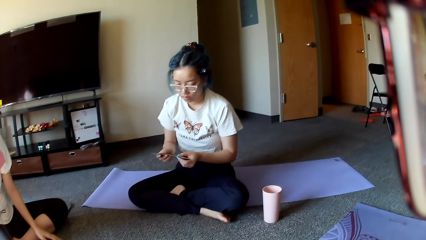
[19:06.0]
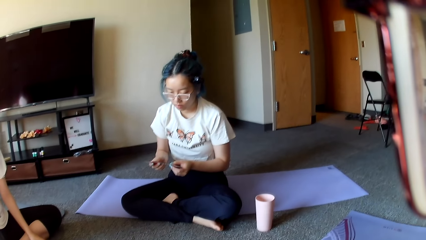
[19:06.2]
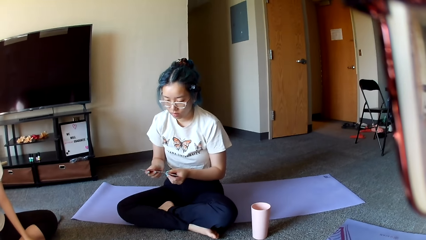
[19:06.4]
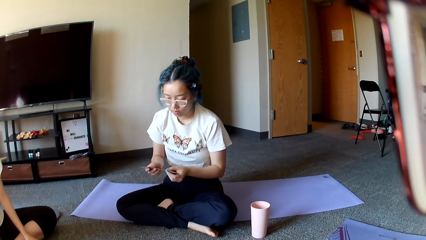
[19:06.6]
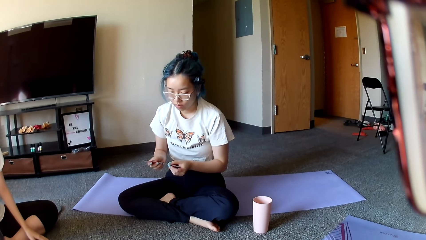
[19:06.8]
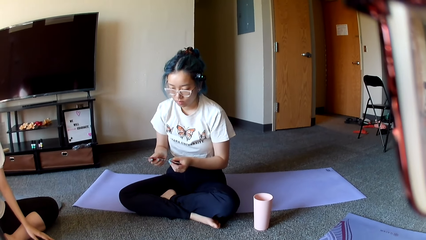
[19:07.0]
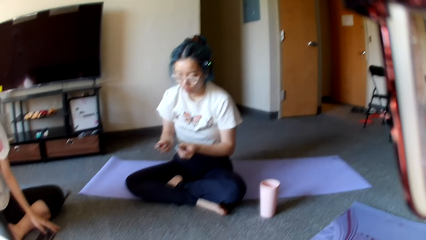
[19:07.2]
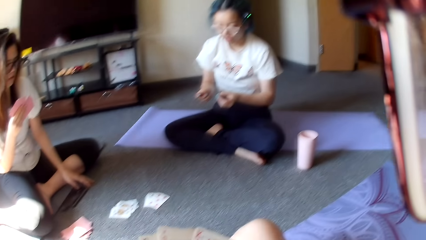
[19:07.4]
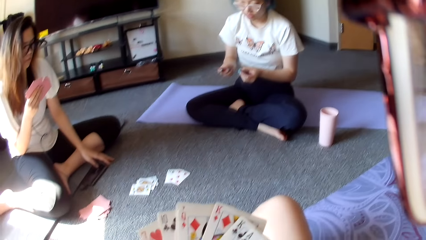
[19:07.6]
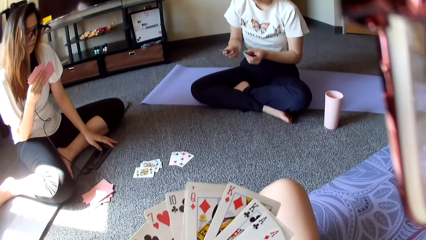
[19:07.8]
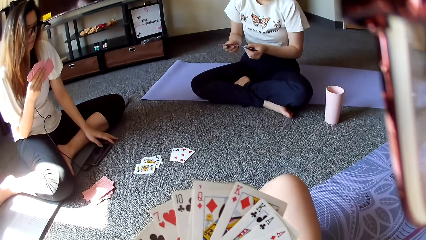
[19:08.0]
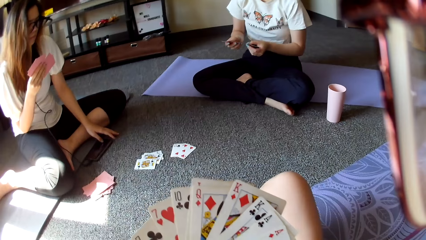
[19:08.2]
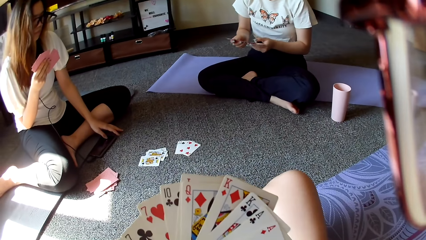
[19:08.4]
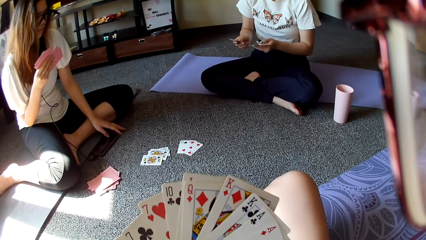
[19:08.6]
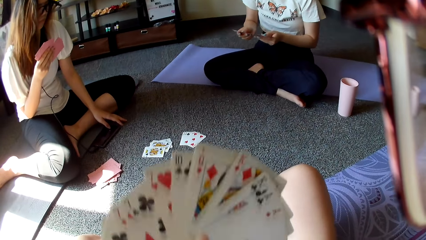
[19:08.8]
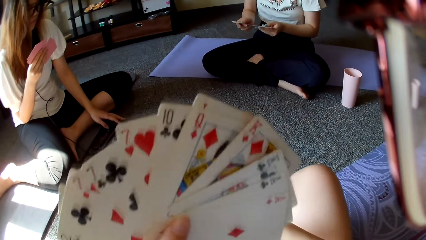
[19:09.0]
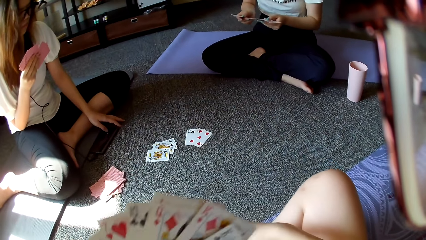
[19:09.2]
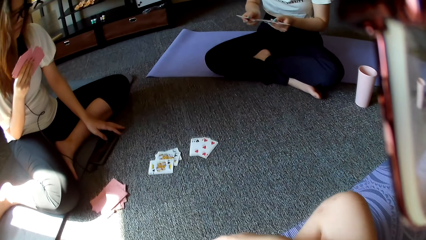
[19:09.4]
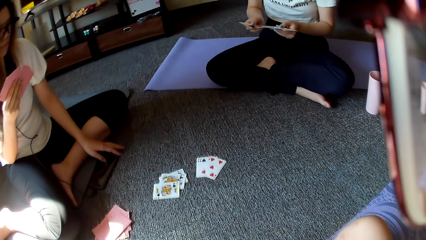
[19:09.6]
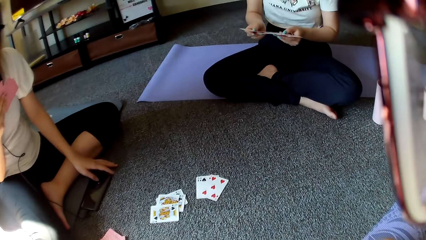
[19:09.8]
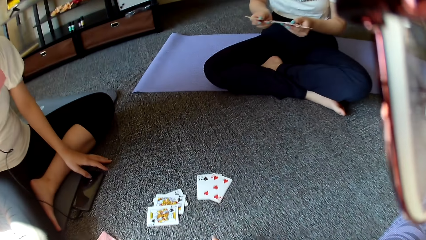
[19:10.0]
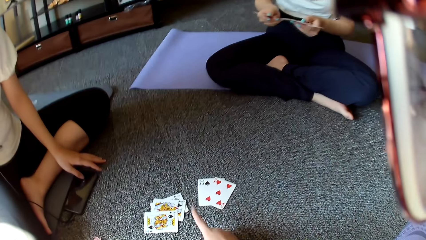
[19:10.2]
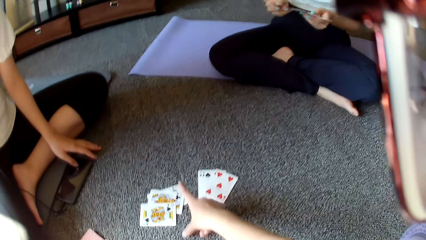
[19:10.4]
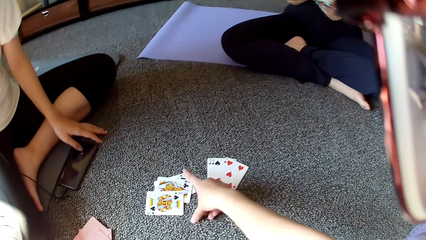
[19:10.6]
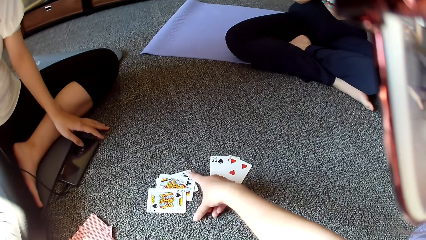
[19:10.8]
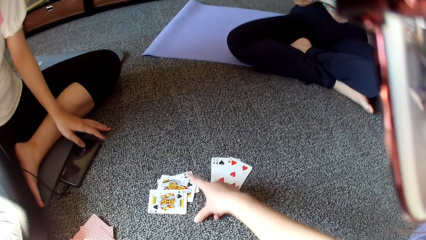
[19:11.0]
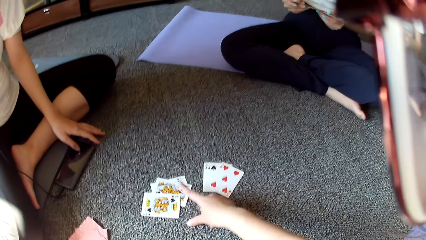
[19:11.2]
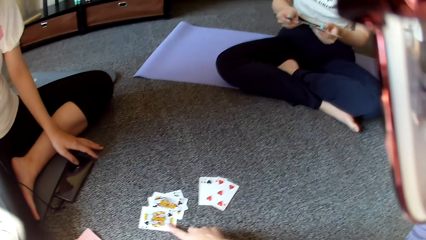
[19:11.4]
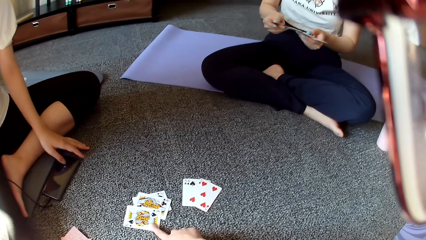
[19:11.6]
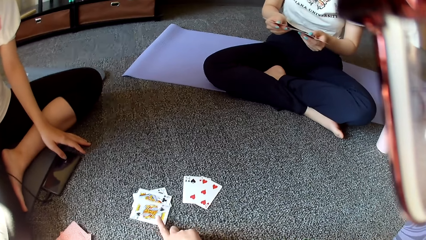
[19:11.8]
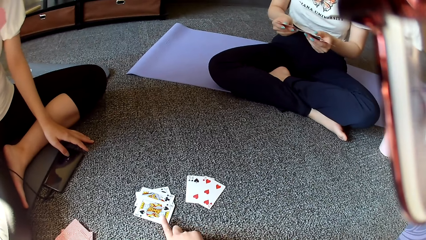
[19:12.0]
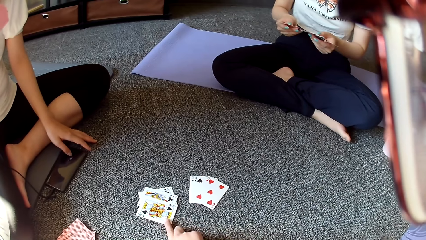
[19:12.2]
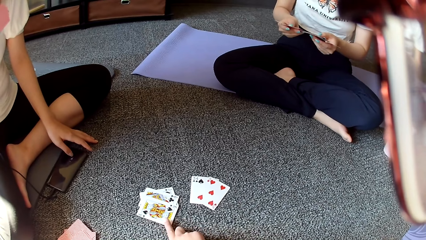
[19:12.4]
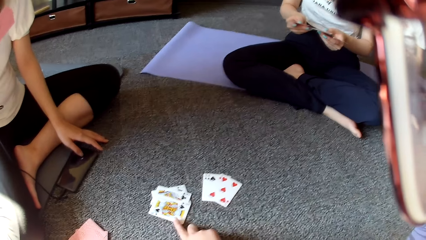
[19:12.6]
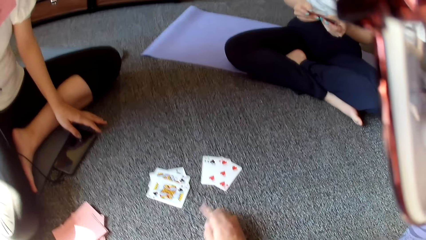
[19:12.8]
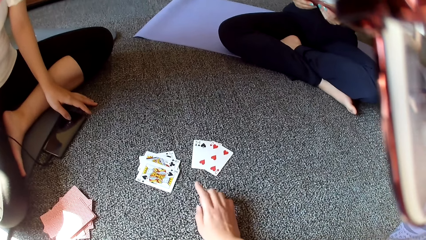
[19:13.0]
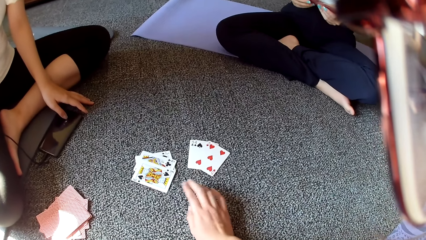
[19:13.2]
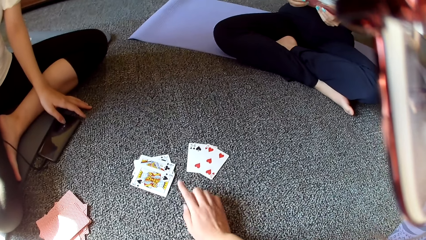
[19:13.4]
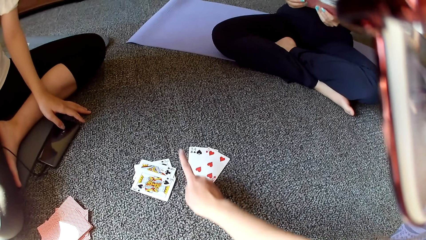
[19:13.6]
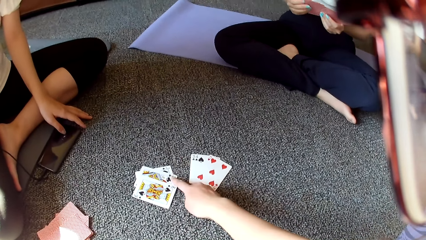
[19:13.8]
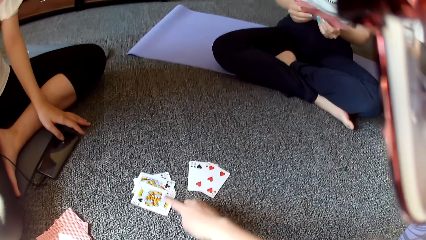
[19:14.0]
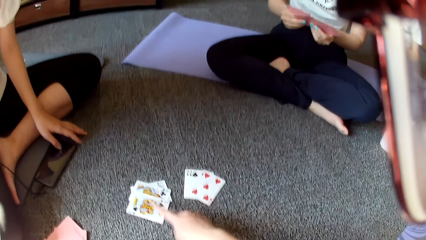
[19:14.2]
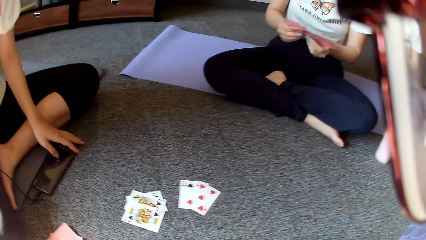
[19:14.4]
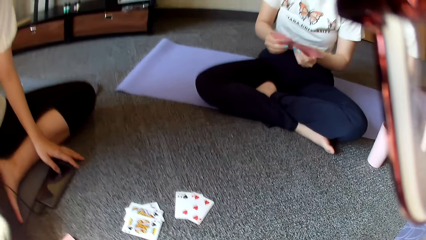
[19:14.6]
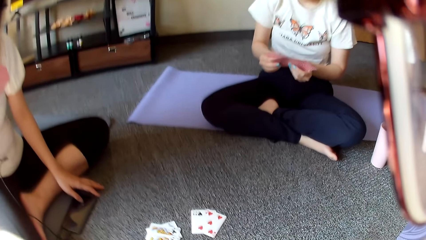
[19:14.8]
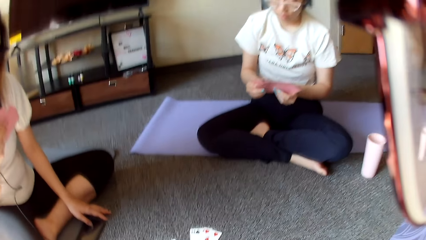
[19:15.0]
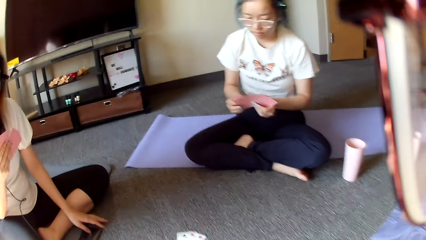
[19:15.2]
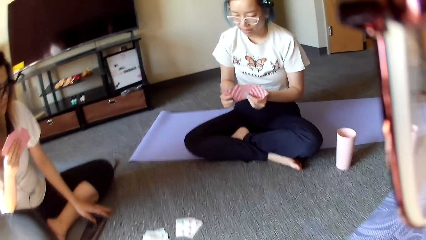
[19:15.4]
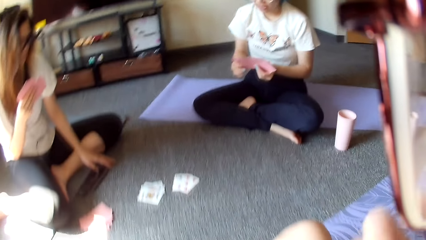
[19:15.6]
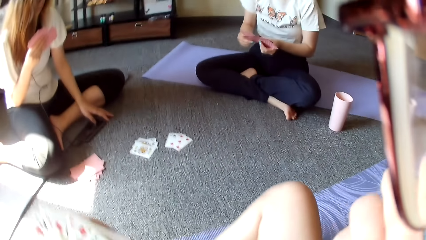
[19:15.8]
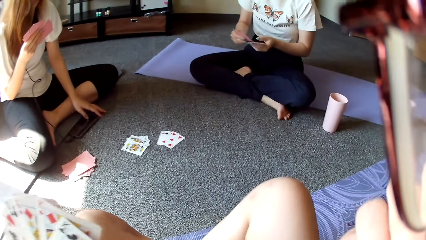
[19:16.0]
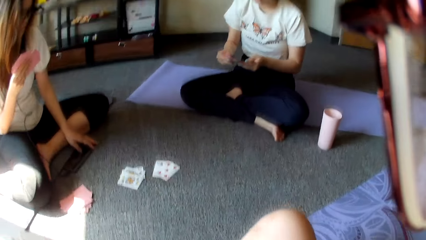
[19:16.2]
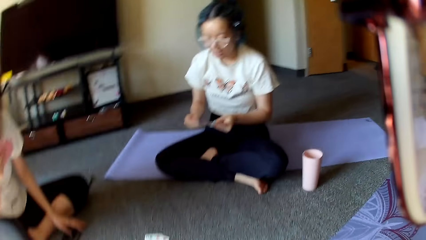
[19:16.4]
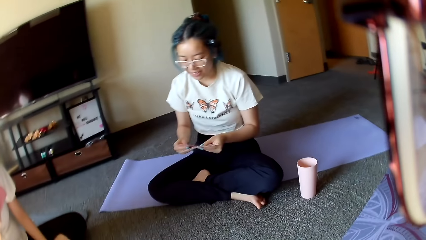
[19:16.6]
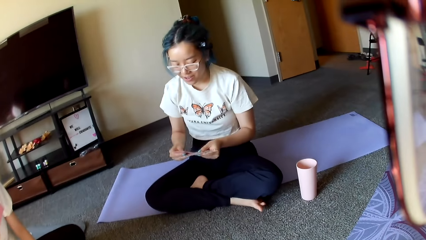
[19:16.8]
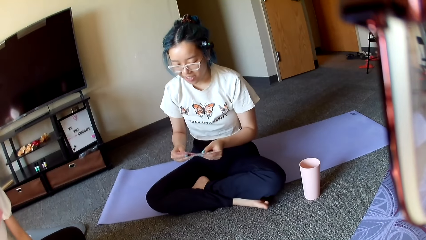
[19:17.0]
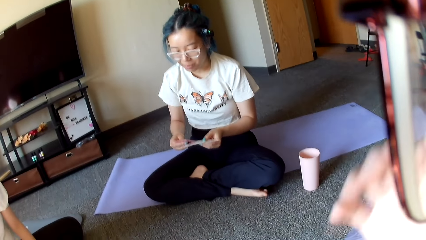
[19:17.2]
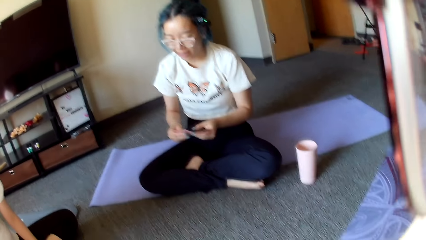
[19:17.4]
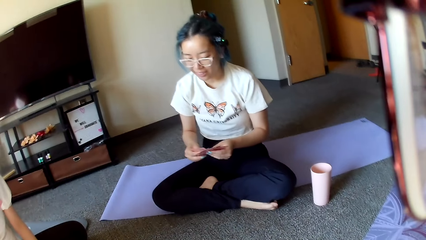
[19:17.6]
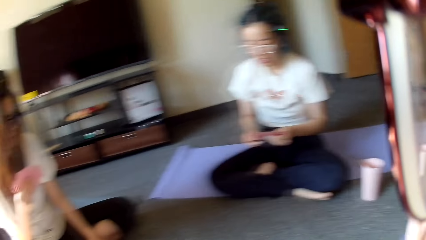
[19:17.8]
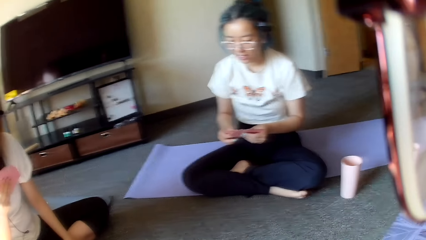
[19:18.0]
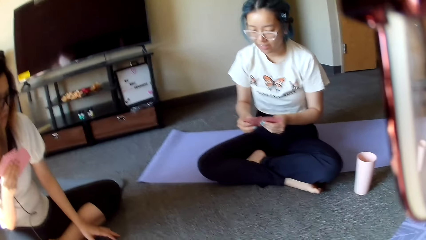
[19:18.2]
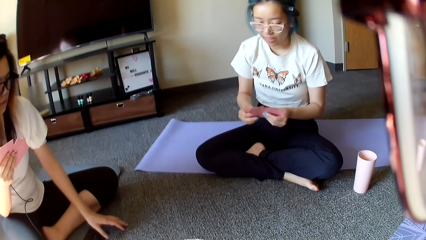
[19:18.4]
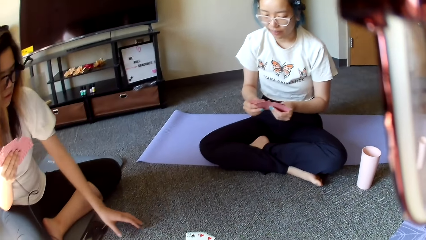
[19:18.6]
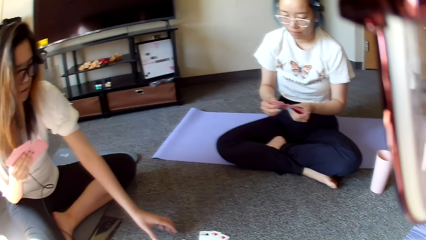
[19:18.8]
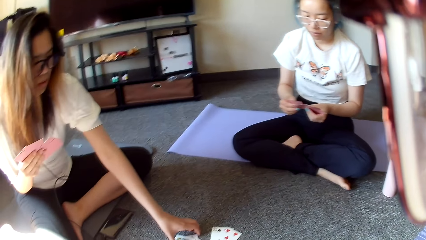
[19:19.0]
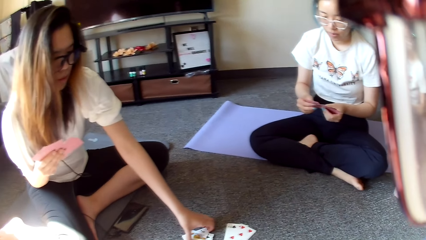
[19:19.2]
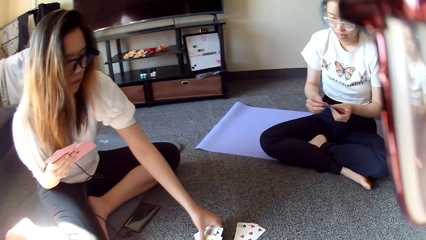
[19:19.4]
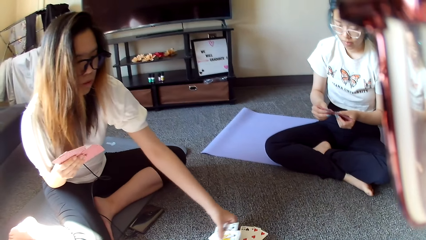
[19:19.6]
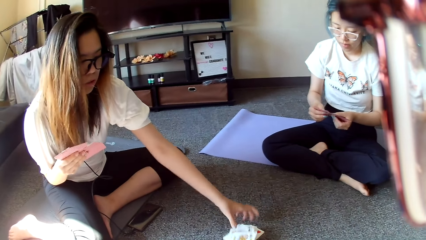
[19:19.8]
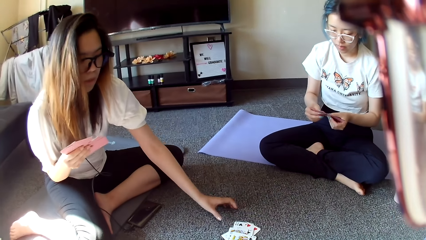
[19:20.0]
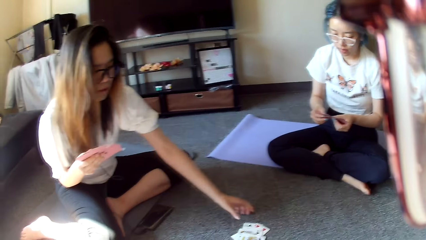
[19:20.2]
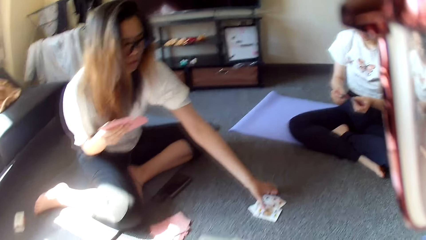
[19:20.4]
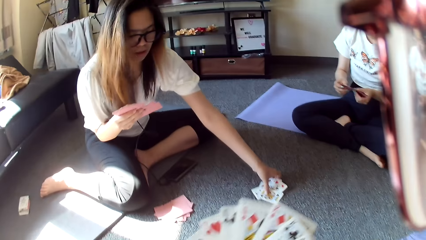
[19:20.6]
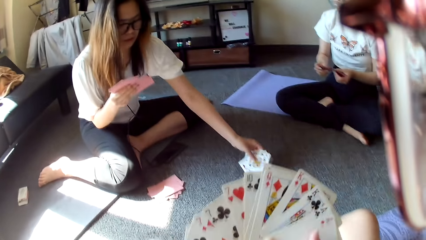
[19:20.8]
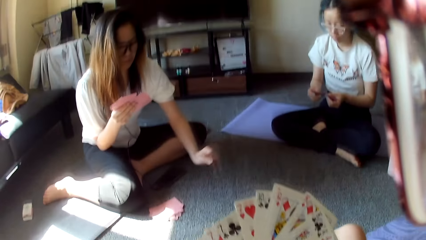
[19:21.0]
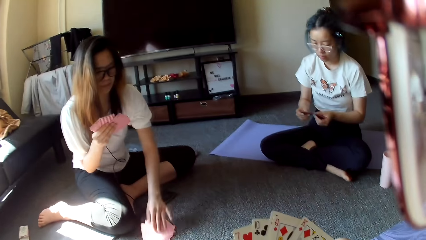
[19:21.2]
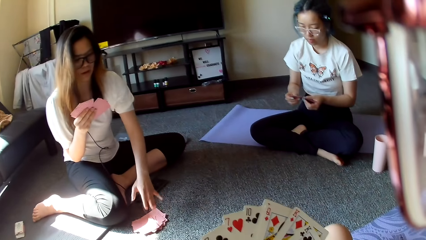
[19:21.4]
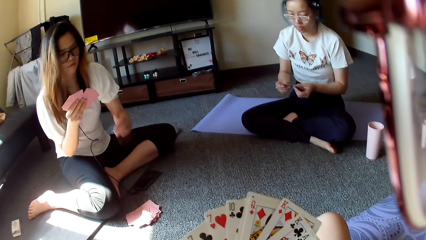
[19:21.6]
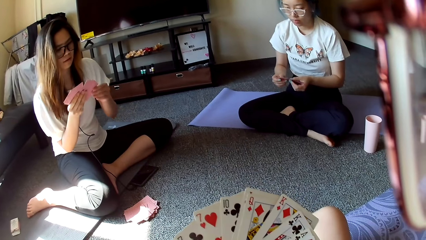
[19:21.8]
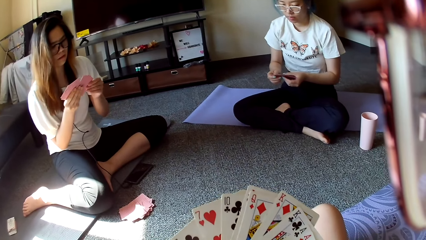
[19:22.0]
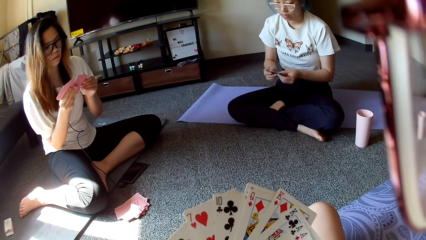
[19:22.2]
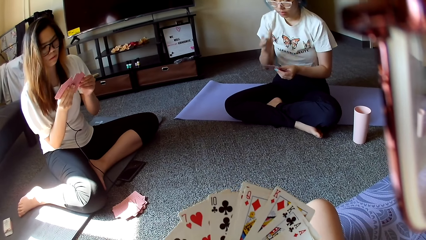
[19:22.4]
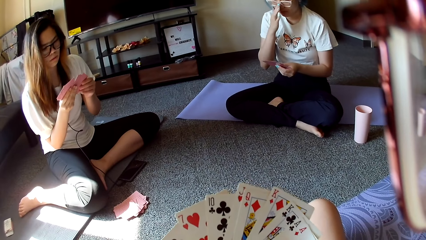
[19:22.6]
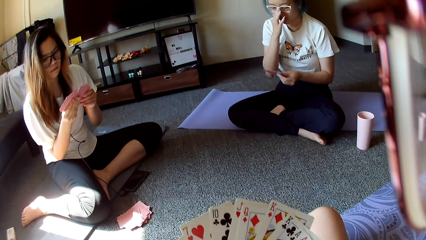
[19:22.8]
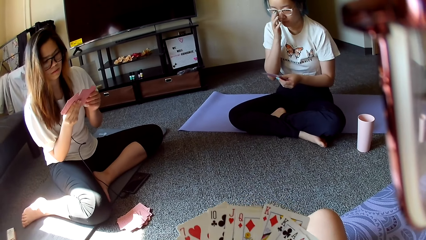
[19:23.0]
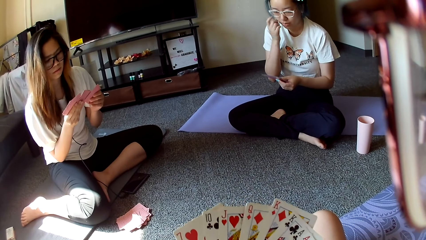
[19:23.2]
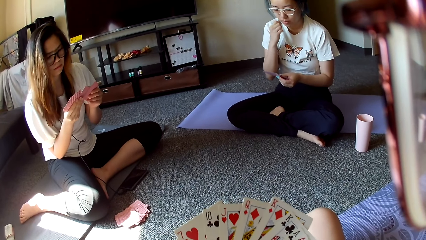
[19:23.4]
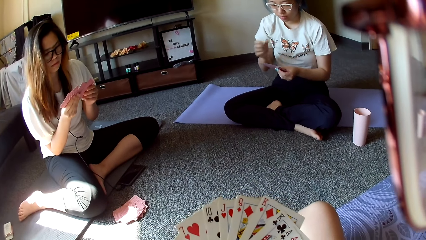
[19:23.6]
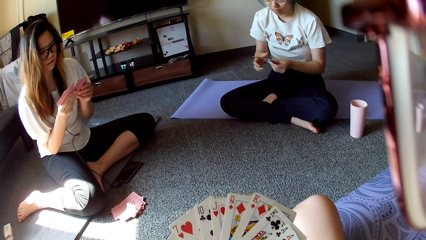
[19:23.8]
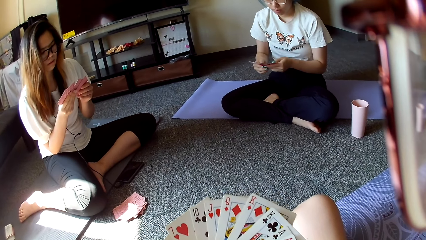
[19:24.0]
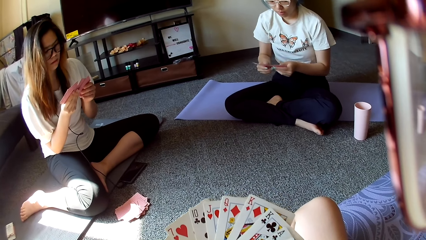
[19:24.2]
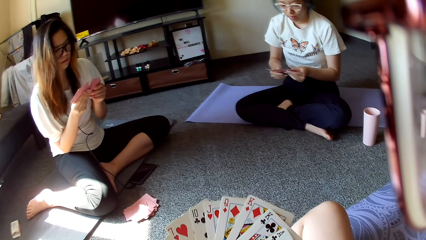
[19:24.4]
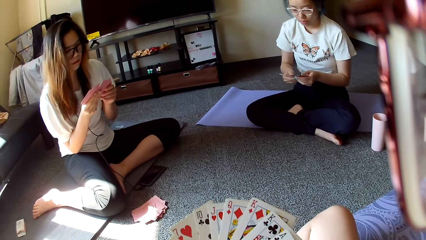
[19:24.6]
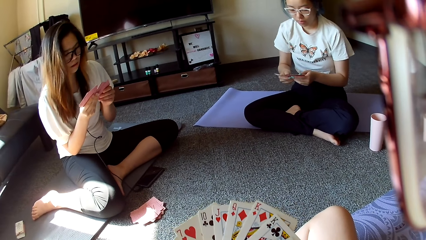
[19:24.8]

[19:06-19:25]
The camera wearer touches the cards. They point at the cards. A person picks up the card on the floor and places the cards aside. Another person rubs their face.
